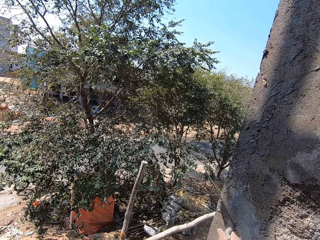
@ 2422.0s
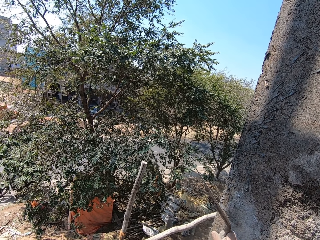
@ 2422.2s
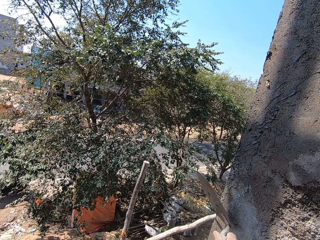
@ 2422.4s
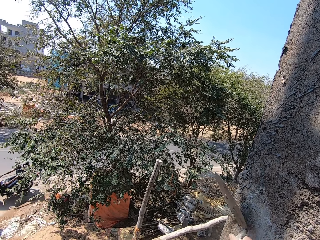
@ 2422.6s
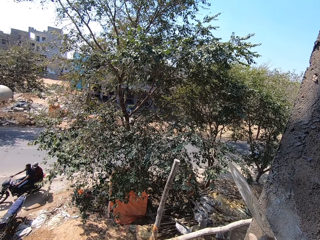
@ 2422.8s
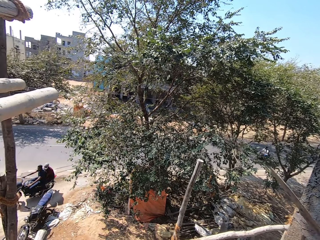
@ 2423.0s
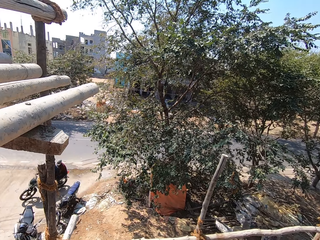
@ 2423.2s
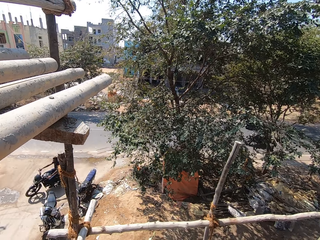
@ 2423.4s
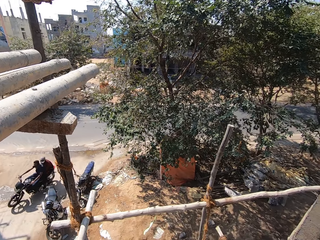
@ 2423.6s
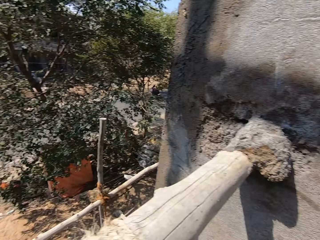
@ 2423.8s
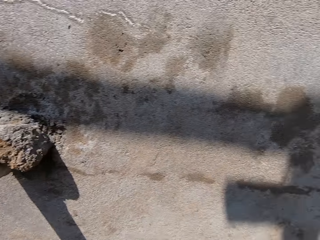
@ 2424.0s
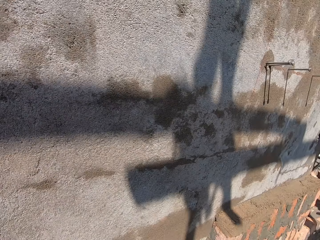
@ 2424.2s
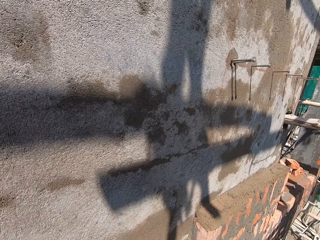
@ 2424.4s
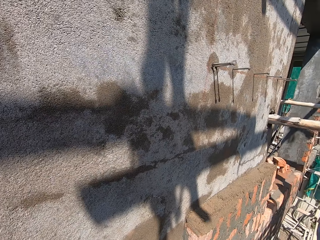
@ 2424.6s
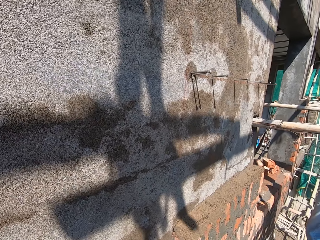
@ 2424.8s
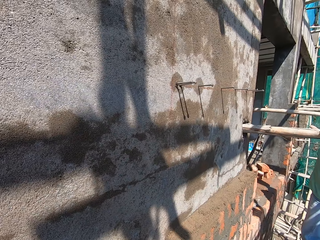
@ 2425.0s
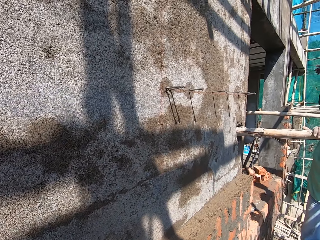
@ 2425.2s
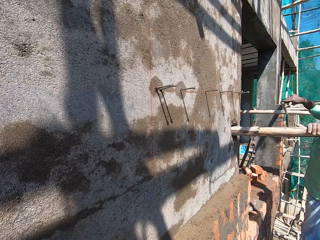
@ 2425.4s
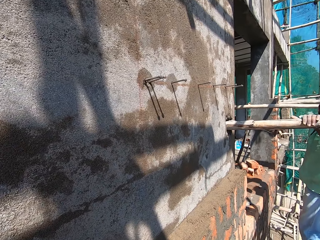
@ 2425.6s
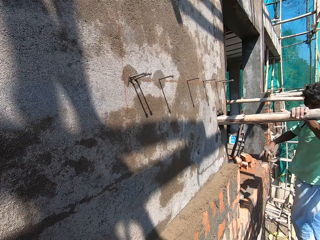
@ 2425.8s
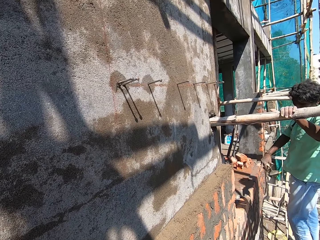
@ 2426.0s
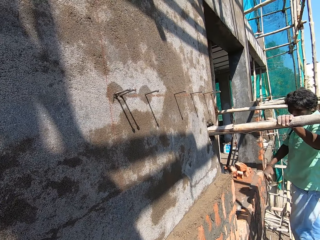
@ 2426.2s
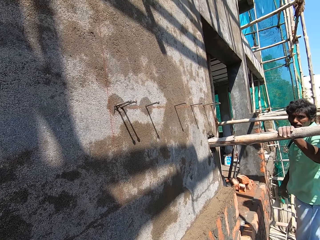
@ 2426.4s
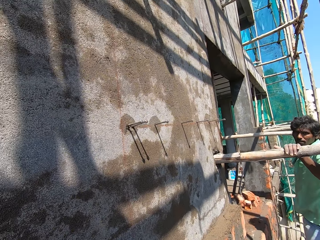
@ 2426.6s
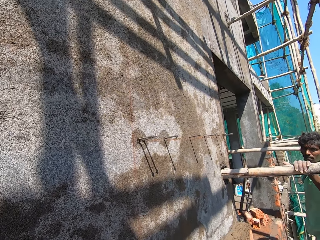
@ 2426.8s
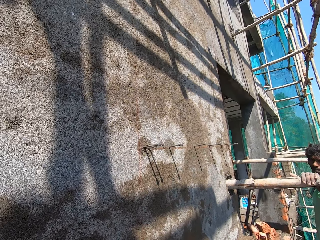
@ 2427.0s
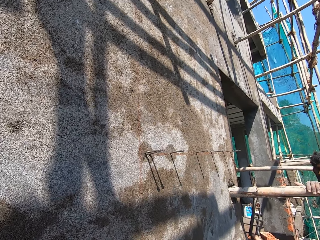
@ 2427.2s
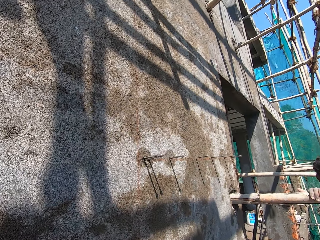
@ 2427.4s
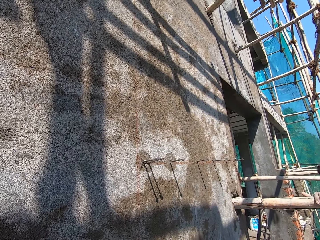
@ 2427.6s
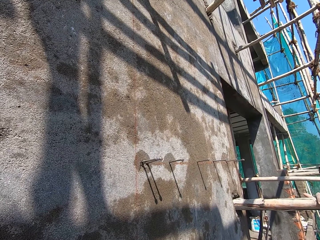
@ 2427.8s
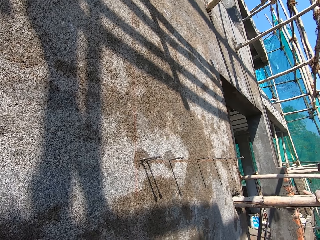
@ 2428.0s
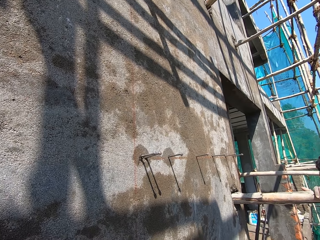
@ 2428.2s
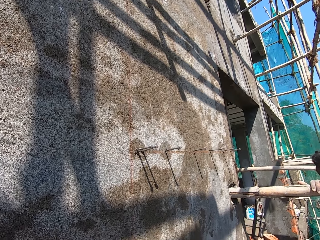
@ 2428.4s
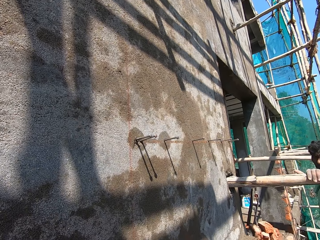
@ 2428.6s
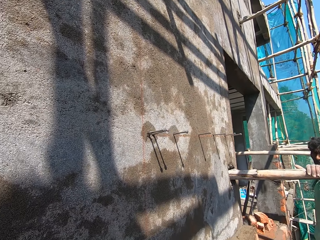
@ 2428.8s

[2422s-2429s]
The camera wearer converses with the man.

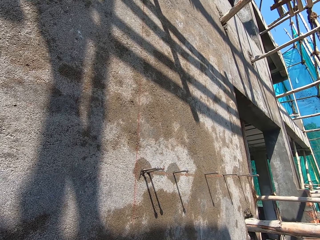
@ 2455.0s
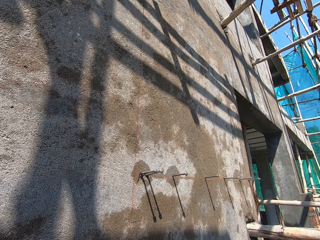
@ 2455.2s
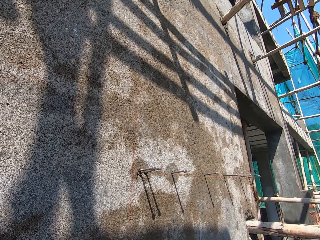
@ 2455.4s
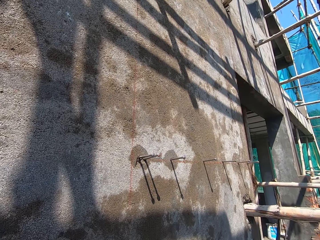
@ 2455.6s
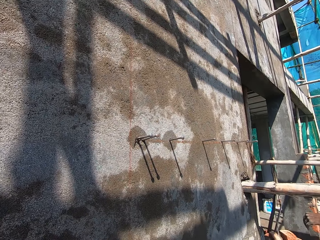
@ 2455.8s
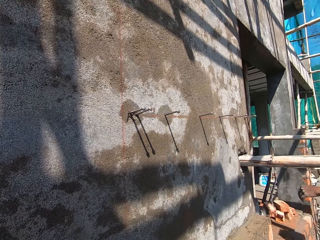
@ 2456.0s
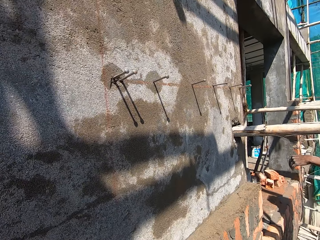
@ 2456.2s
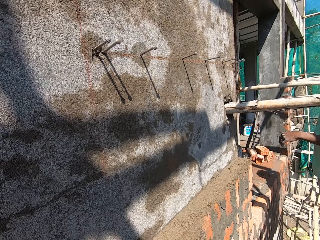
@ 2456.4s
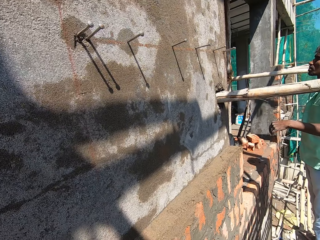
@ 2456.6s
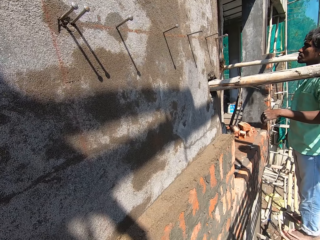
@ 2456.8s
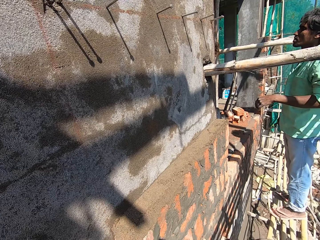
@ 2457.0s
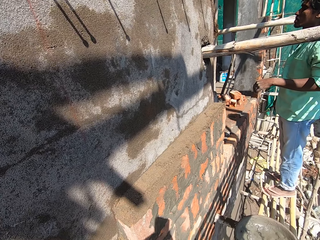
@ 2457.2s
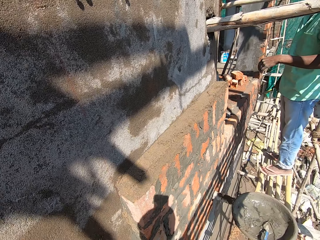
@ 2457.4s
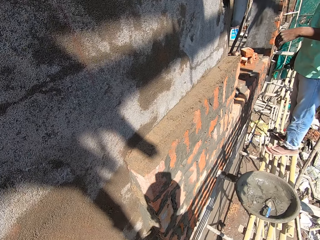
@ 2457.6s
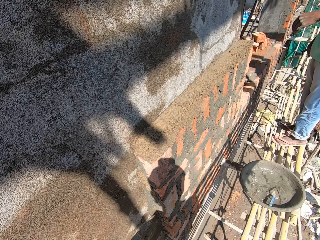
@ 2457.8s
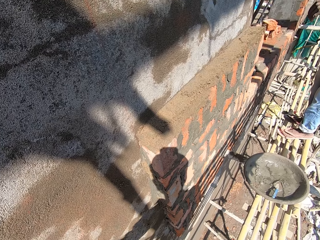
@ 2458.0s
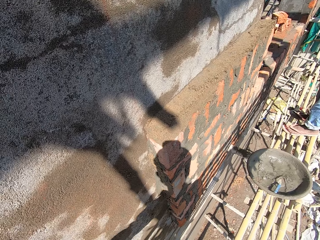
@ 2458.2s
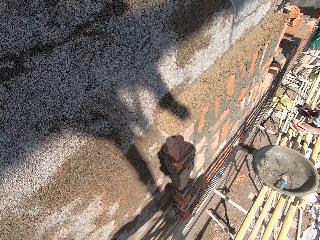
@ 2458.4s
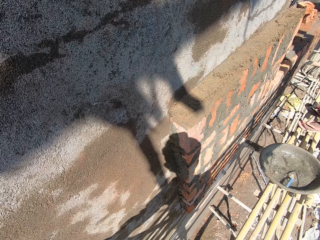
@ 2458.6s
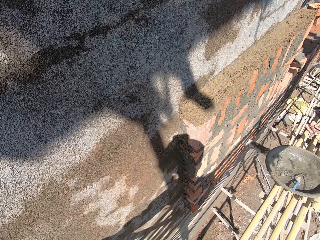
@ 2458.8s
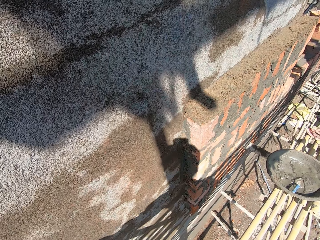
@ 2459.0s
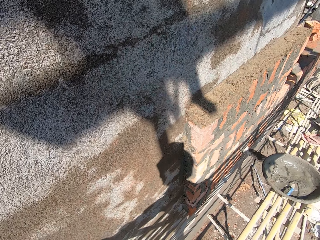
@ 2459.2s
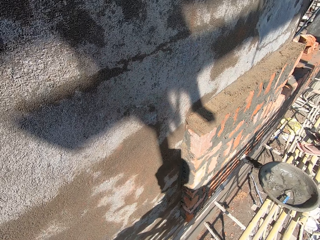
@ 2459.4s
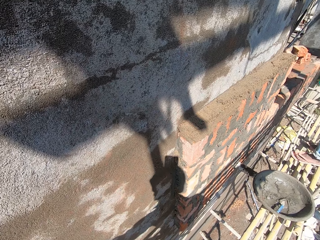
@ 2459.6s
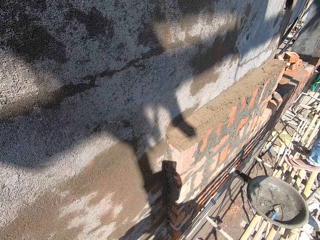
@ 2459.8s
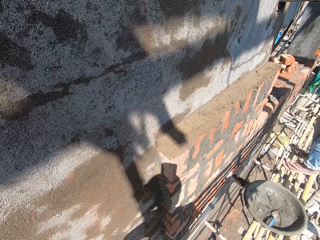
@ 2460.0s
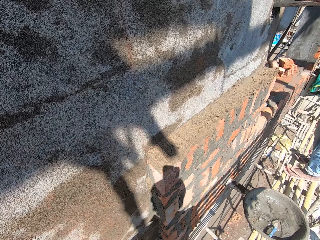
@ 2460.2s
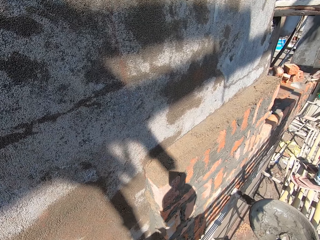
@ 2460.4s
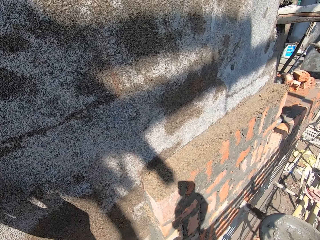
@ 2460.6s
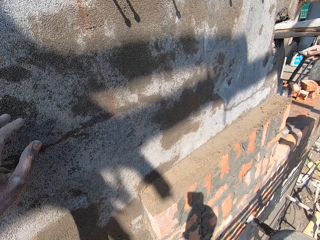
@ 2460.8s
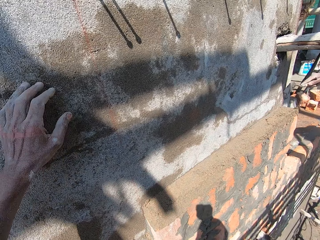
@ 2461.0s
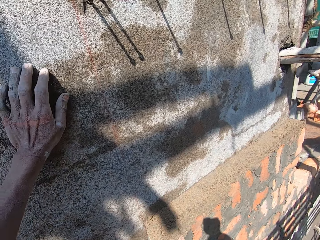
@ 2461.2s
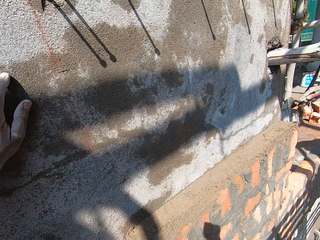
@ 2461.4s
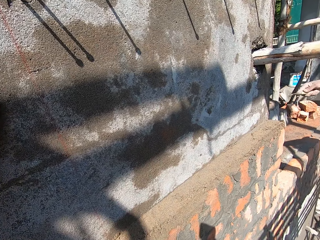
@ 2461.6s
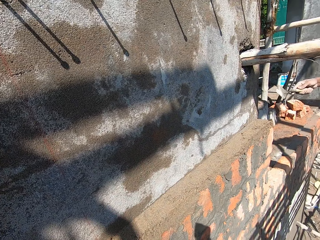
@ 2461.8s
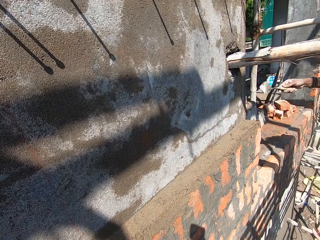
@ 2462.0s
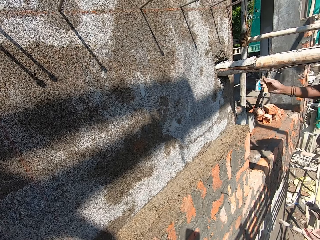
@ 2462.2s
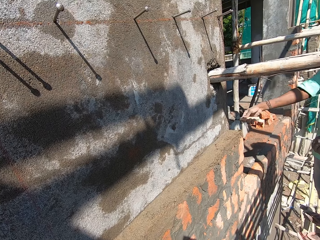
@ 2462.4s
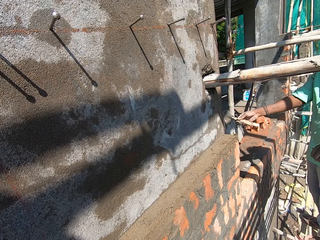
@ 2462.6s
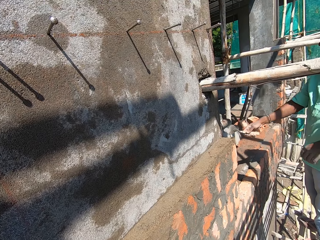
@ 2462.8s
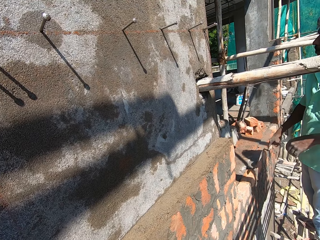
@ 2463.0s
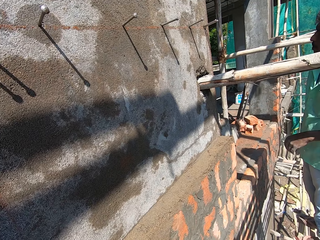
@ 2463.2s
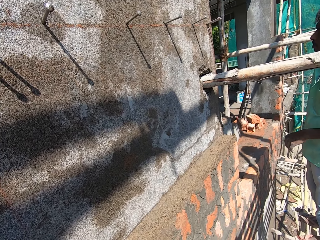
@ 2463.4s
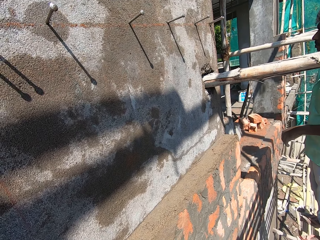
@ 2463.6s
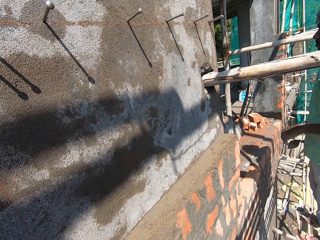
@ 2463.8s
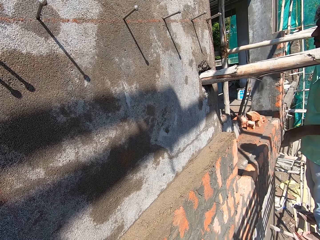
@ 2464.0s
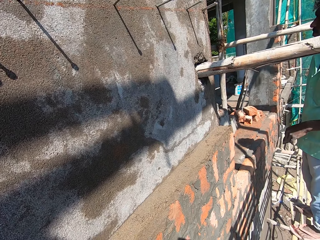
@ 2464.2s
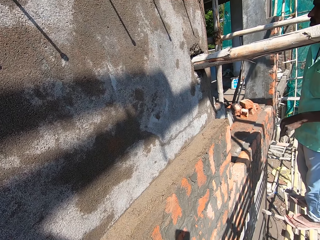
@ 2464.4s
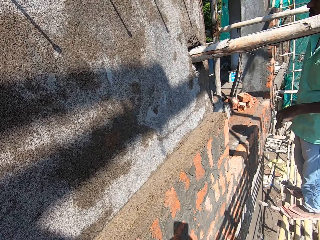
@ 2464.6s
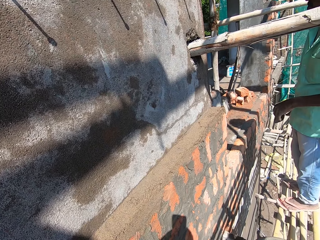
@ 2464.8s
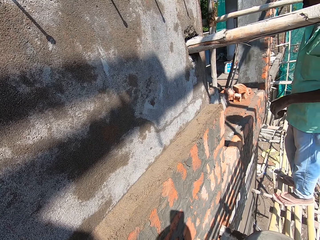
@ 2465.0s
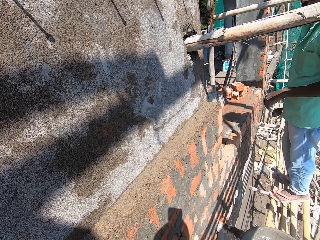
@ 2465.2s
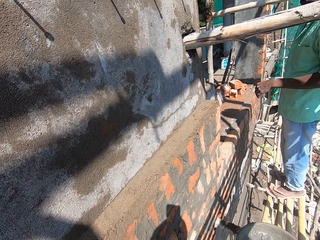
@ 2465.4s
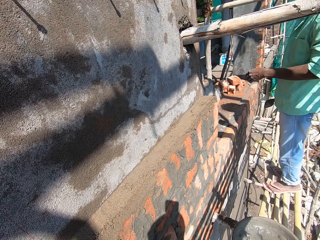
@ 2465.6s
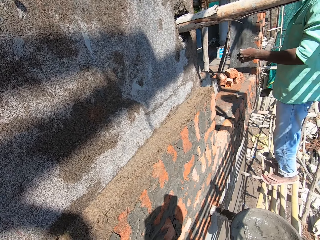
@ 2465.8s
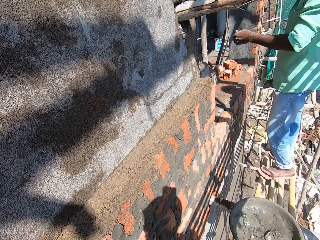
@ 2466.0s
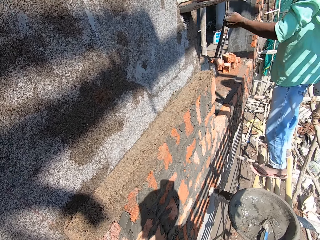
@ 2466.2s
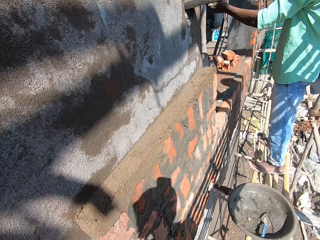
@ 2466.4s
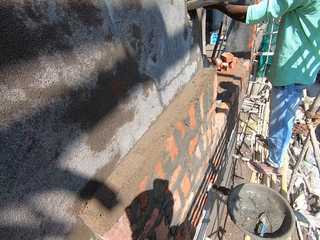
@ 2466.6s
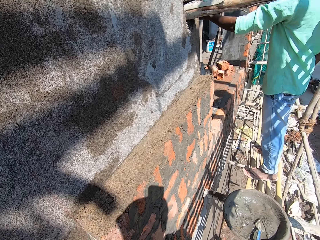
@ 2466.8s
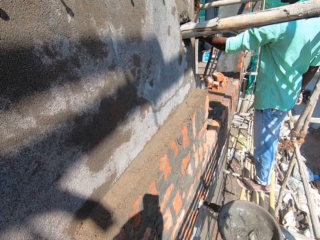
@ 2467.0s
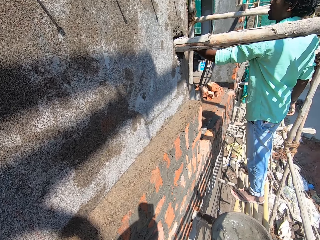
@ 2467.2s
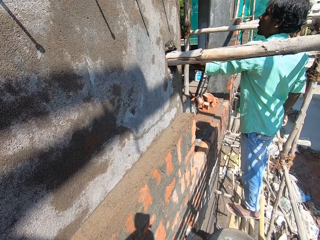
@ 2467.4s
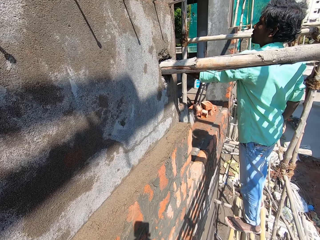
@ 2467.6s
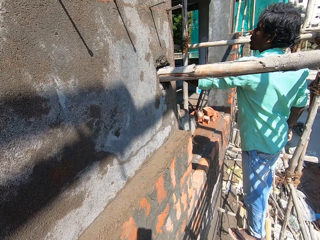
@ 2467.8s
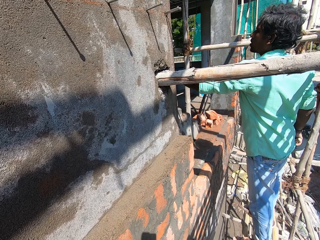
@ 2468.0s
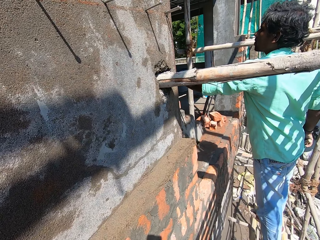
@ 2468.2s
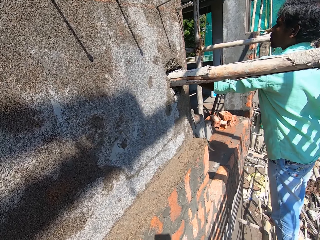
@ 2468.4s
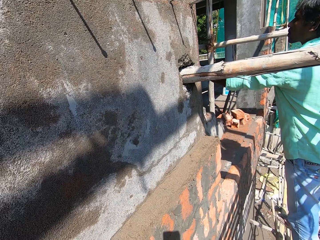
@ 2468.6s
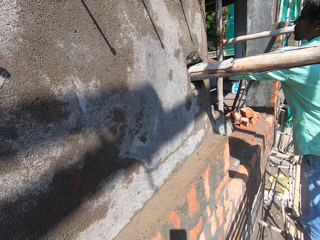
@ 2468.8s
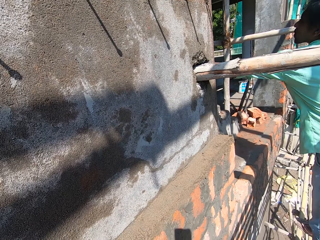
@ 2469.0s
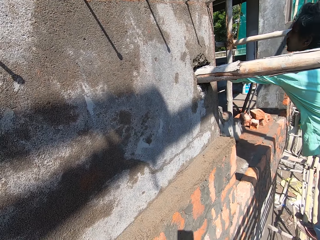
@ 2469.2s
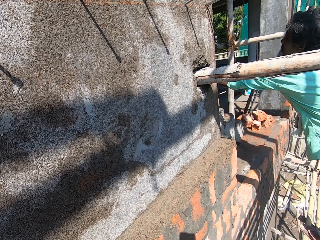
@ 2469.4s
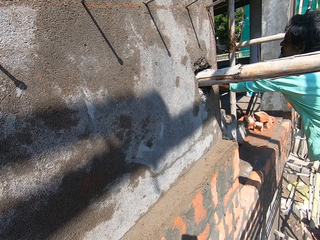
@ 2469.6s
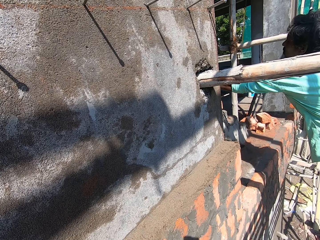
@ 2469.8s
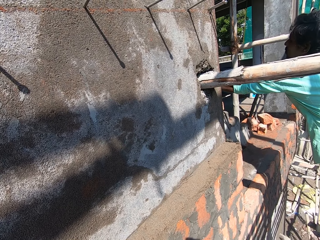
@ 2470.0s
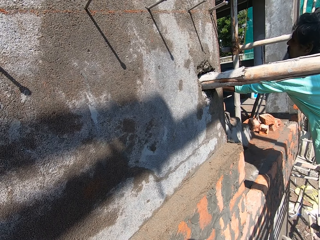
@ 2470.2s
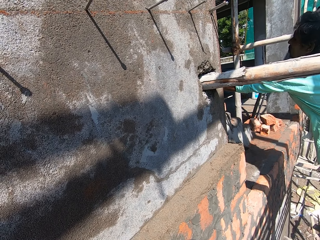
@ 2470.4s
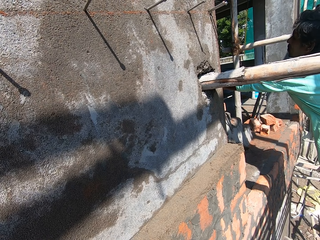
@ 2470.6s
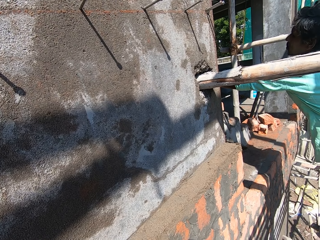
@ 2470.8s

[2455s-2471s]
The camera wearer stares at the building. A man scrapes a wall with the trowel in his right hand. The man aligns cement with the trowel. The camera wearer touches the wall with his left hand. The man hits the wall with the trowel in his right hand. The camera wearer interacts with another man. The first man picks up the cement. The first man interacts with the other man.
